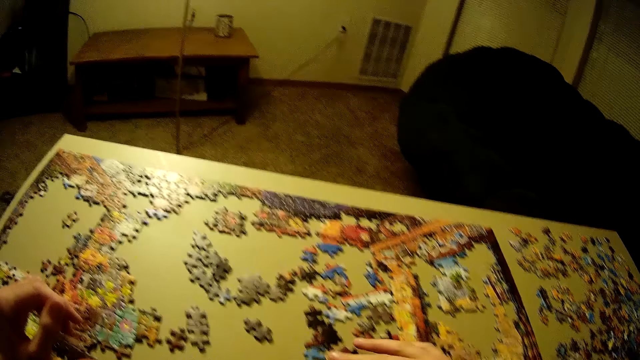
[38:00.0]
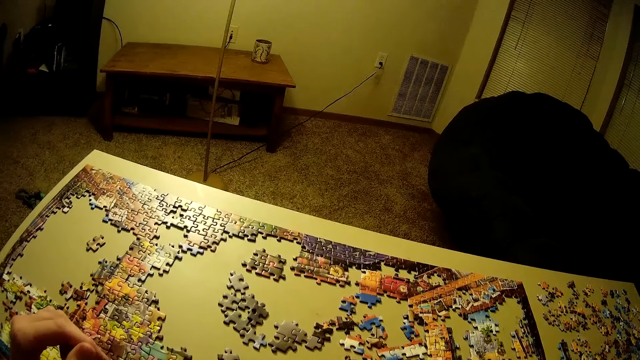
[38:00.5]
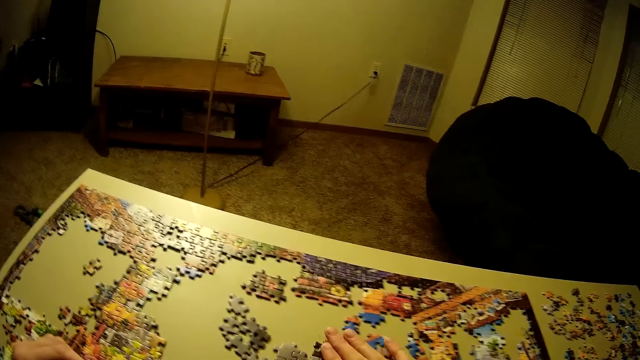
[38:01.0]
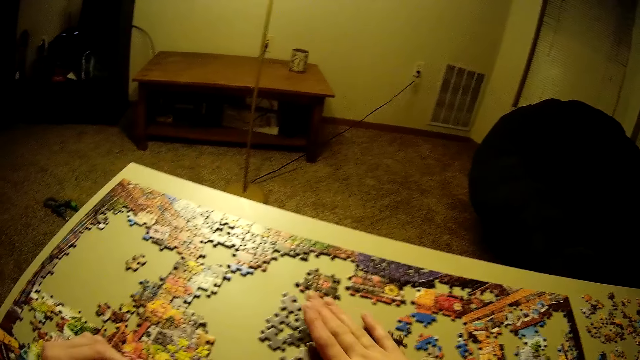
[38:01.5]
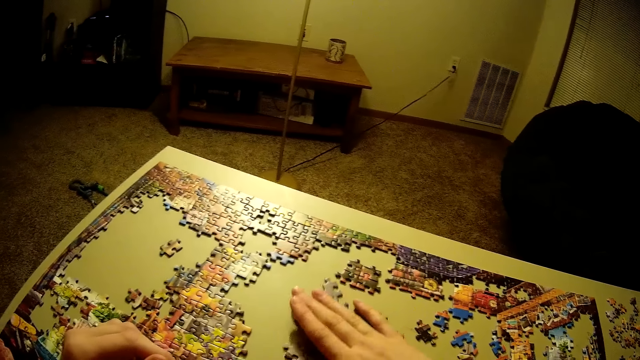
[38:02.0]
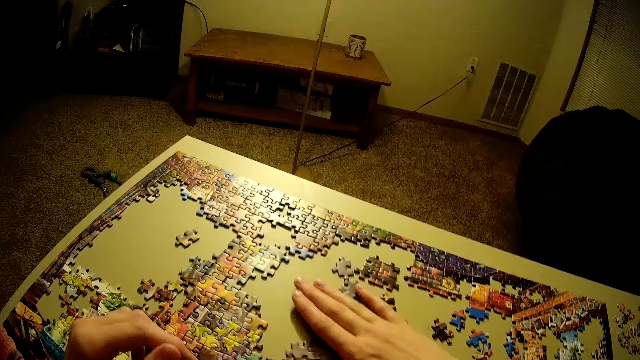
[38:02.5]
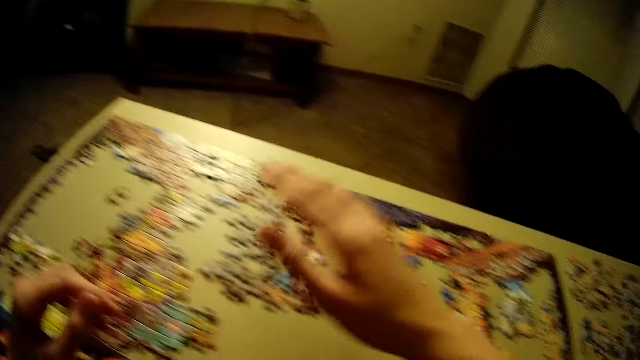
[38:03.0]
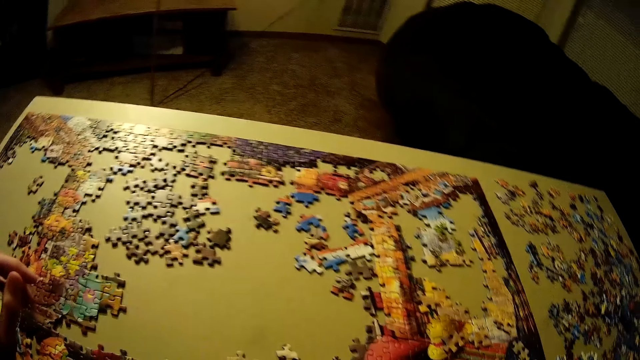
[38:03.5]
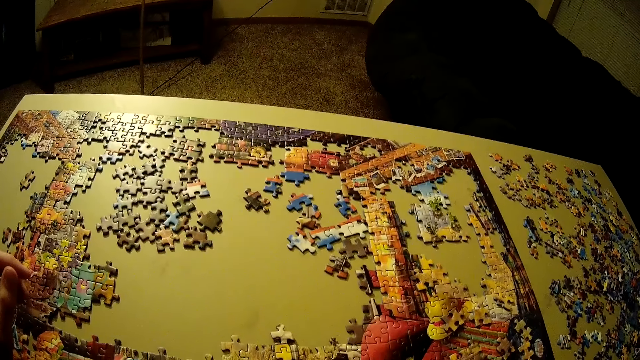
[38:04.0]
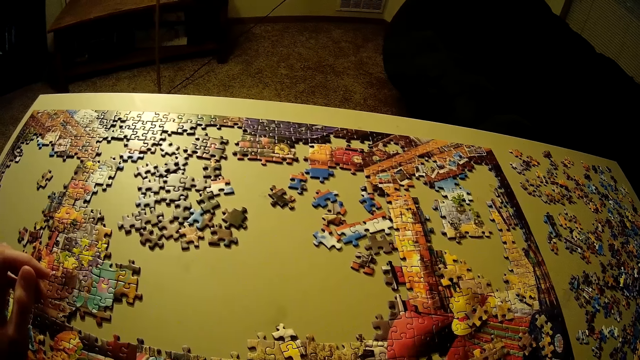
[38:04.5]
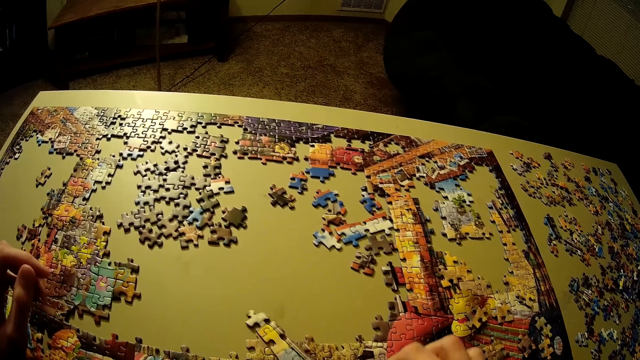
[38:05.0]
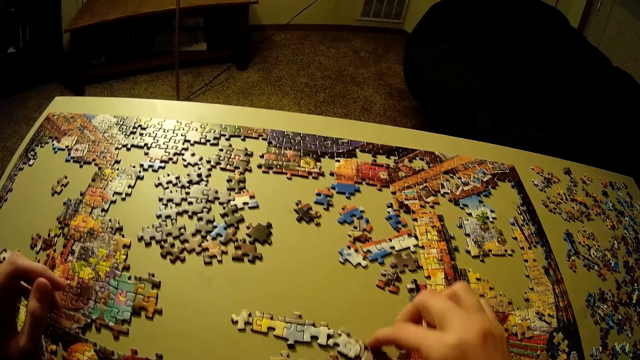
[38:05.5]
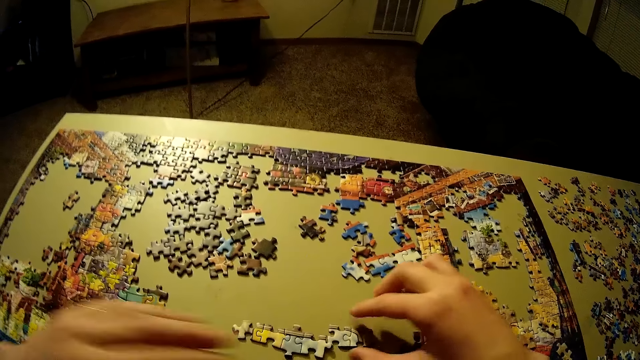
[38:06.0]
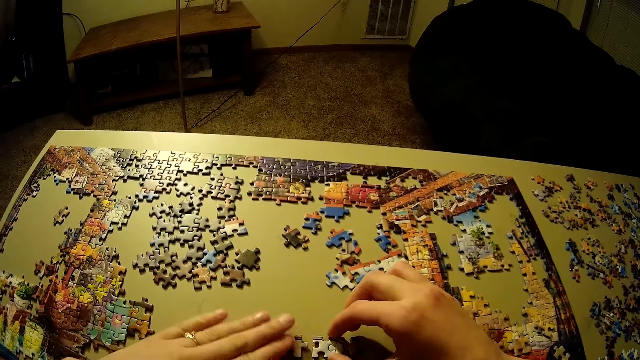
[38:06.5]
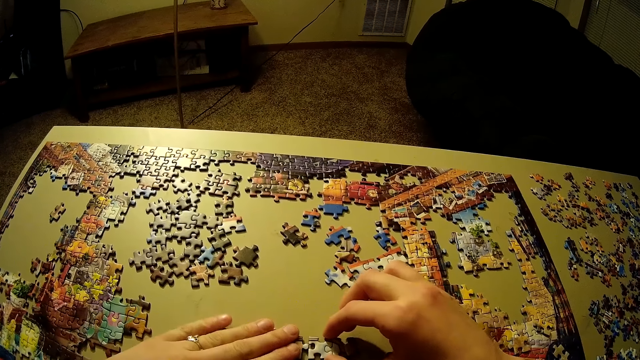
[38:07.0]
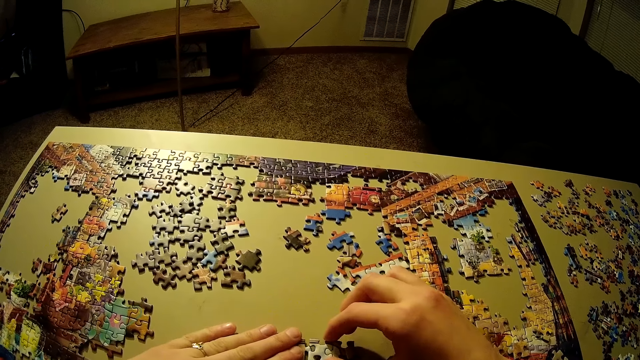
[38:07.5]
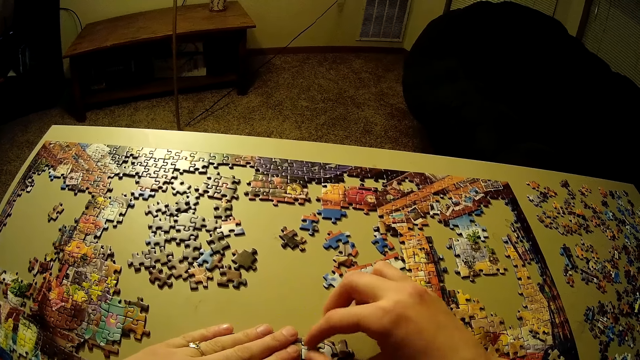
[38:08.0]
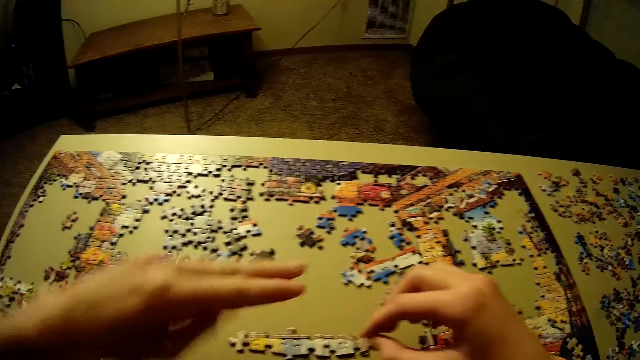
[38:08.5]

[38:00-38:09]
The camera wearer drags a puzzle pattern on the jigsaw puzzle board. They look at the jigsaw puzzle board. They drag the puzzle pieces. They drag another pattern. They arrange a puzzle pattern.

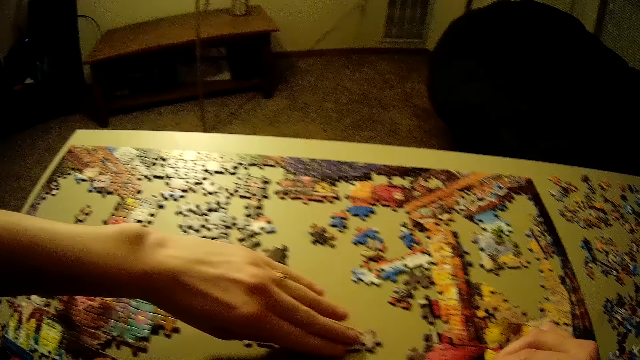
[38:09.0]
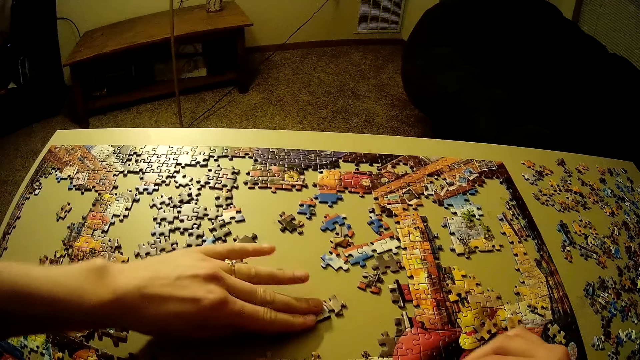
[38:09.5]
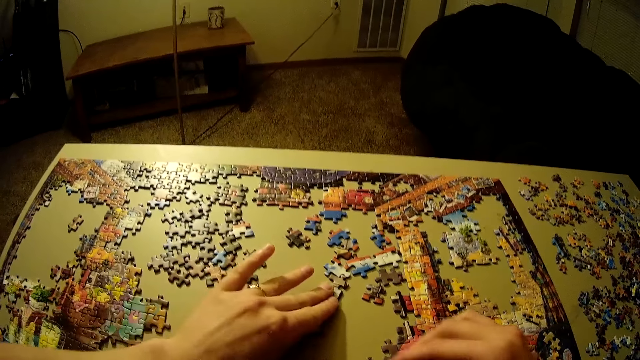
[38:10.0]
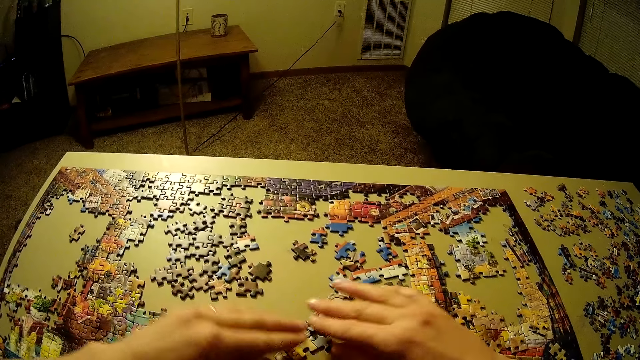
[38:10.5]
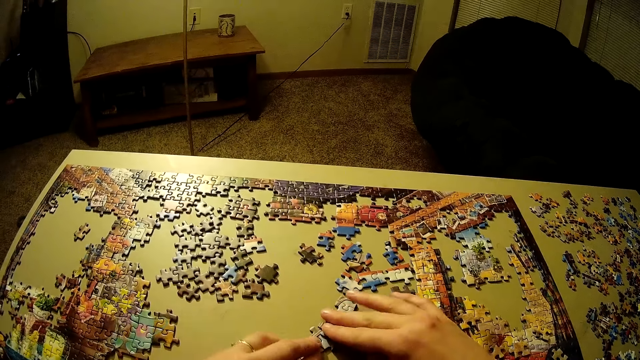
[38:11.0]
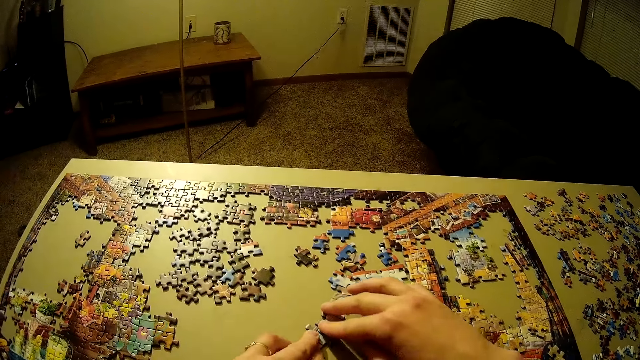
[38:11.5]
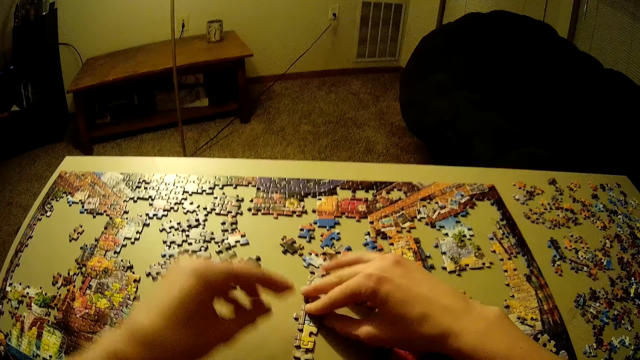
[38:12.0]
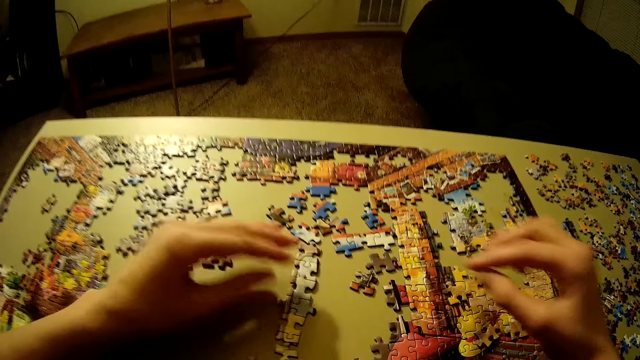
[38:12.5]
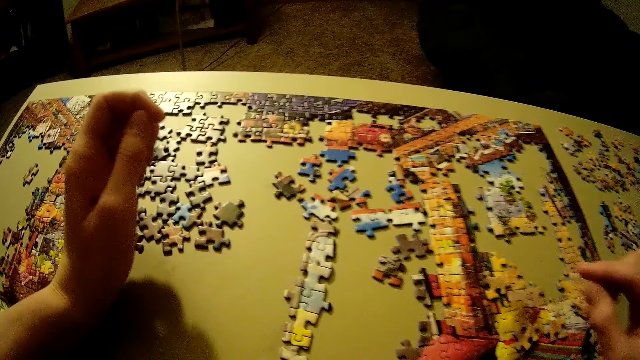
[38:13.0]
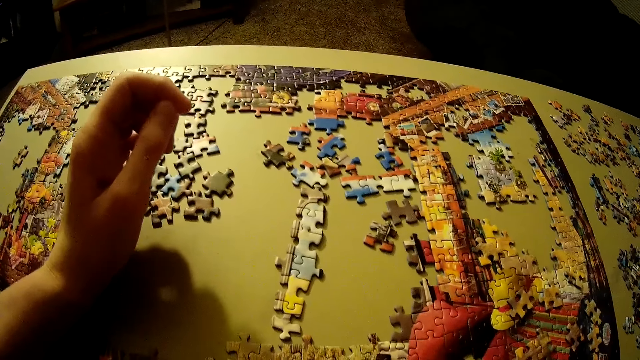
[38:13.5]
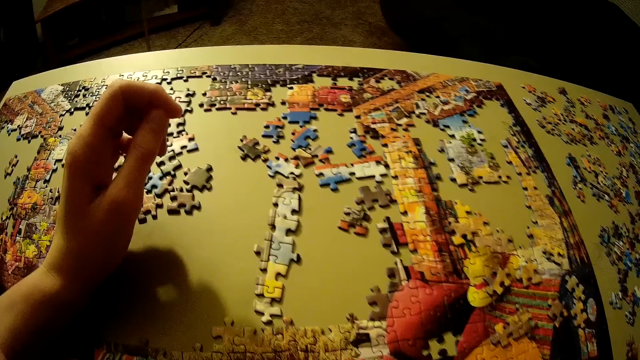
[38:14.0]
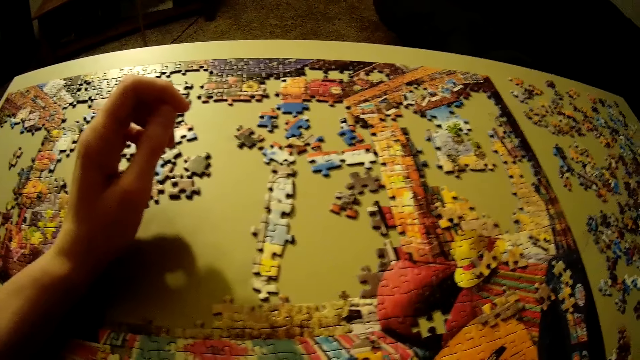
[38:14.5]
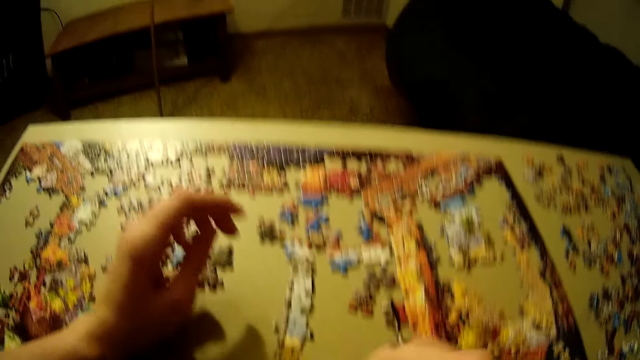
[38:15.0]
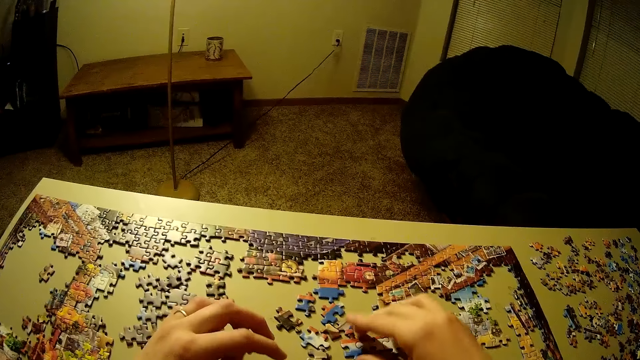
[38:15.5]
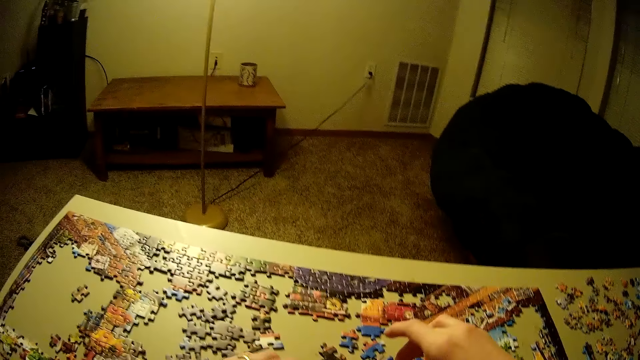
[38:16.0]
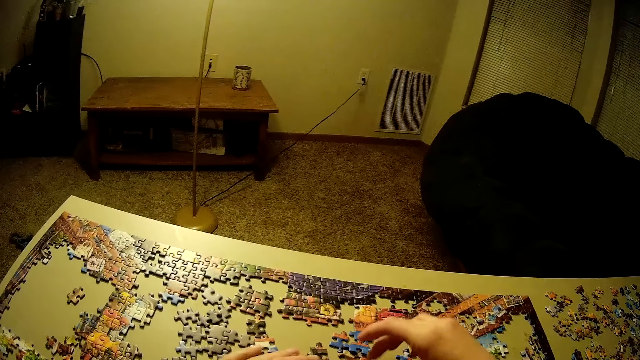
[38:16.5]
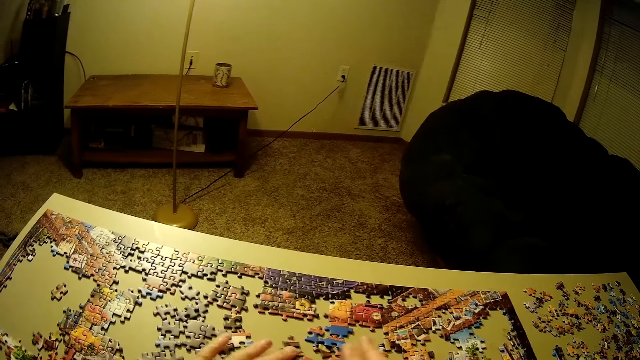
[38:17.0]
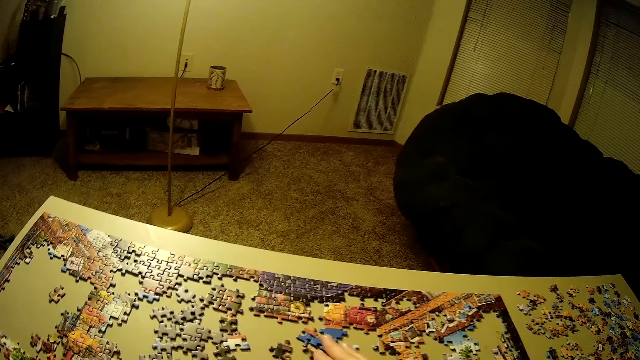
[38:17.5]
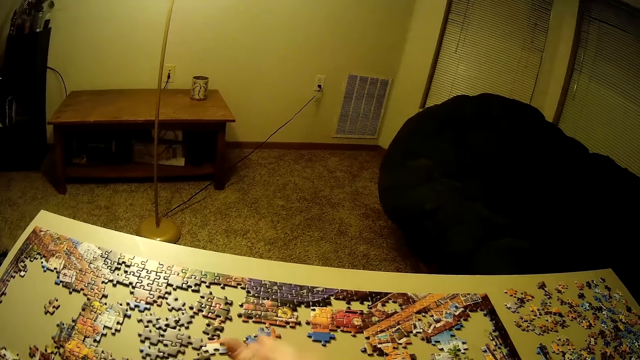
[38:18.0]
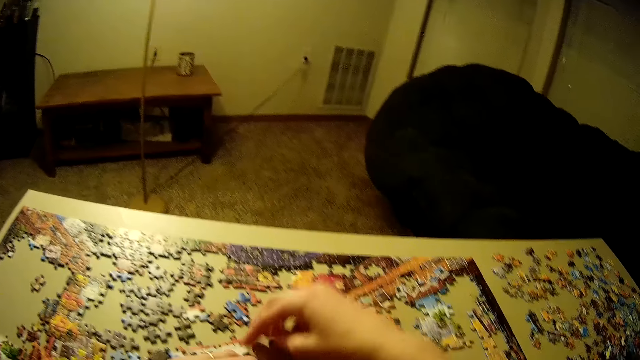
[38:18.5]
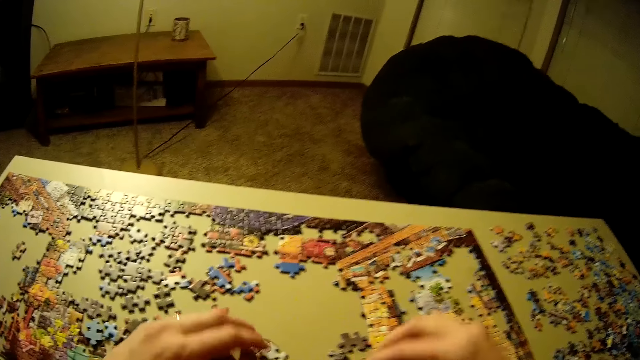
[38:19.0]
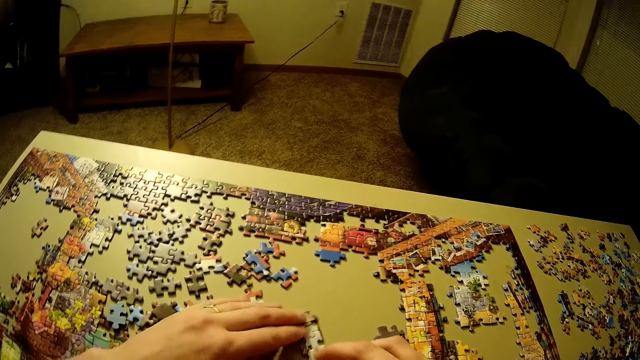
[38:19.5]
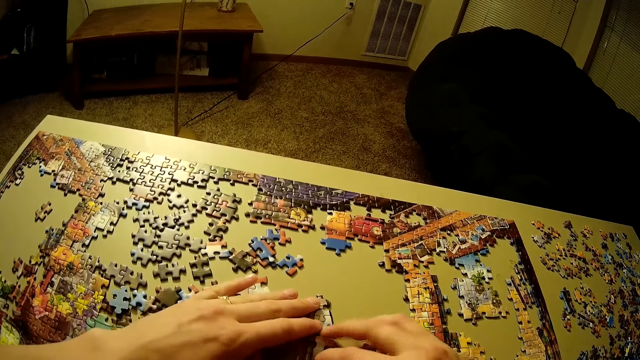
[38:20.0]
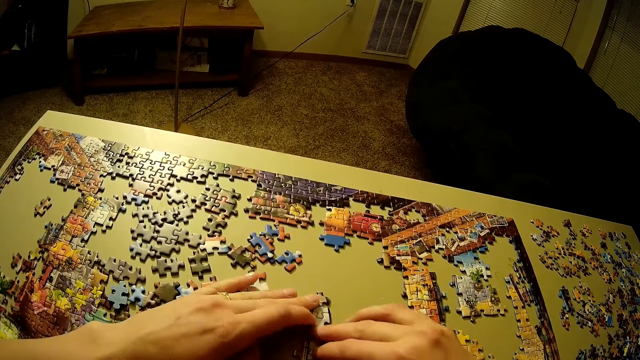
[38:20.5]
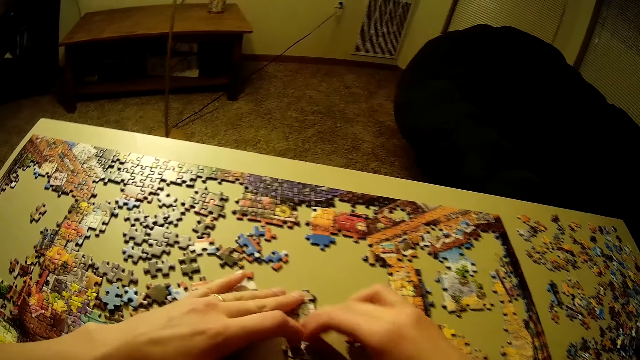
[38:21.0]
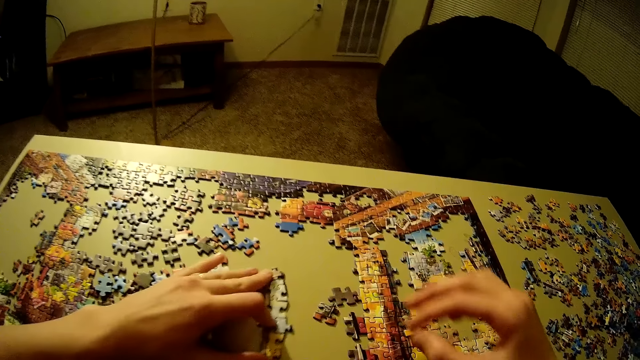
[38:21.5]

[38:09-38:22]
The camera wearer drags the puzzle pattern with his left hand. He puts his hands on the puzzle pattern. He puts his left hand on the jigsaw puzzle board. He looks at the jigsaw puzzle. He holds a puzzle piece. He drags the puzzle pieces to the left. He arranges a puzzle pattern.
